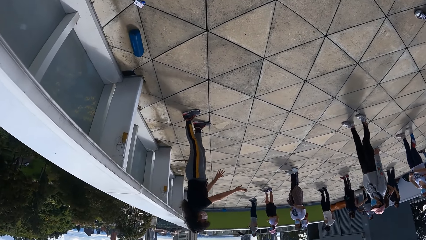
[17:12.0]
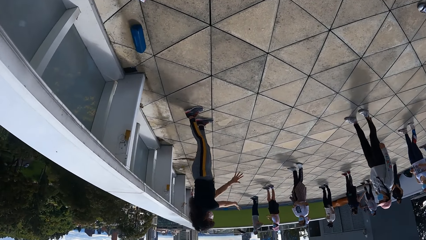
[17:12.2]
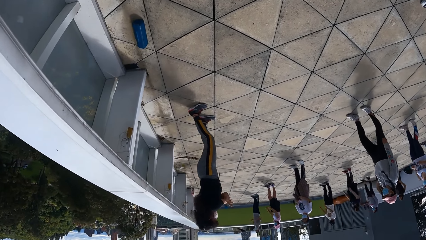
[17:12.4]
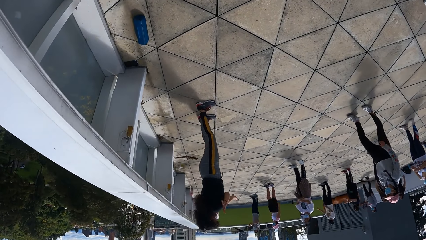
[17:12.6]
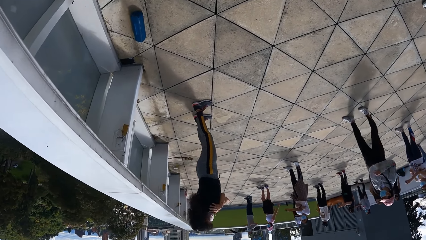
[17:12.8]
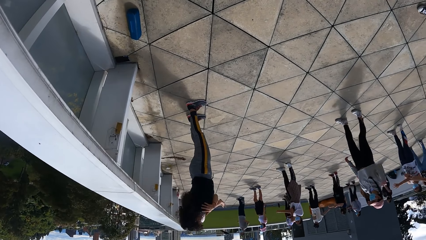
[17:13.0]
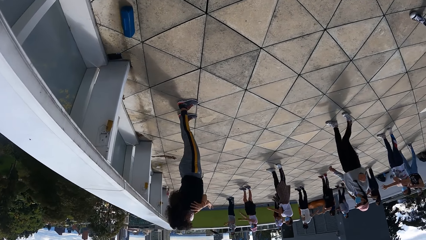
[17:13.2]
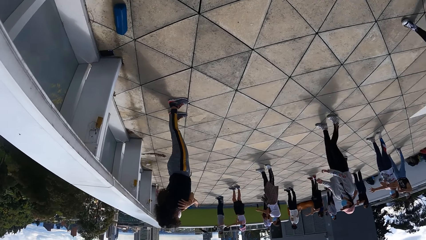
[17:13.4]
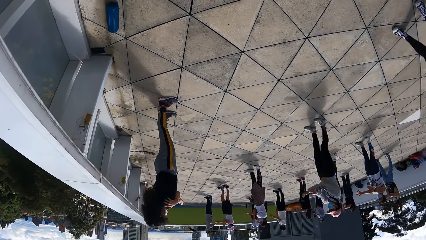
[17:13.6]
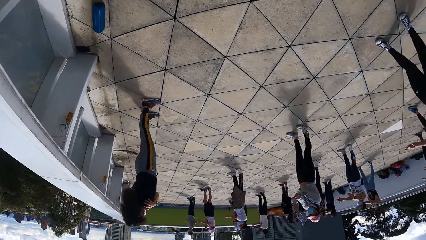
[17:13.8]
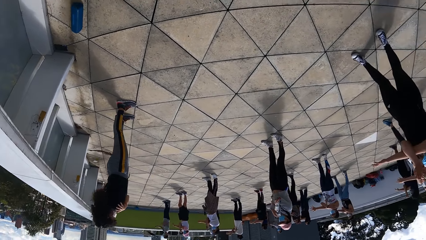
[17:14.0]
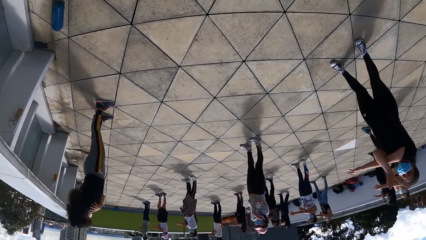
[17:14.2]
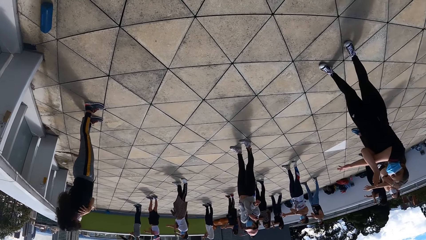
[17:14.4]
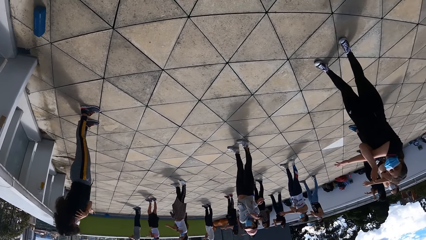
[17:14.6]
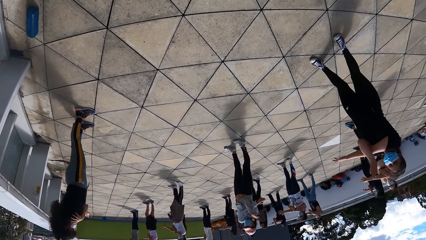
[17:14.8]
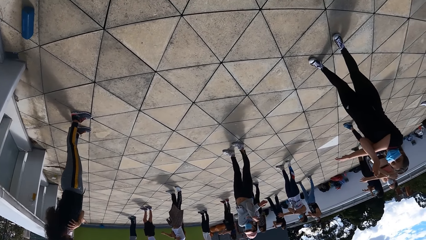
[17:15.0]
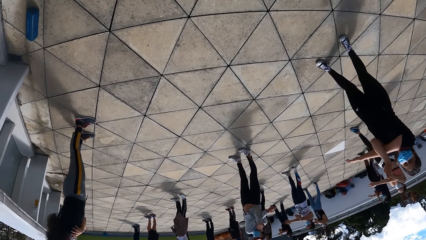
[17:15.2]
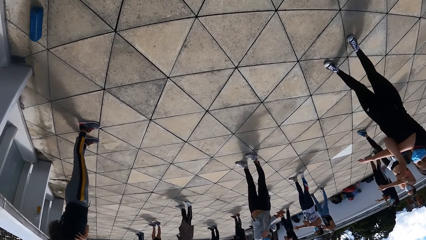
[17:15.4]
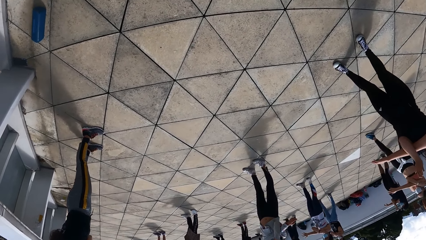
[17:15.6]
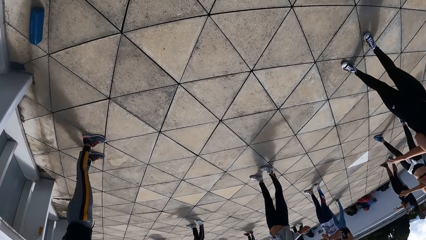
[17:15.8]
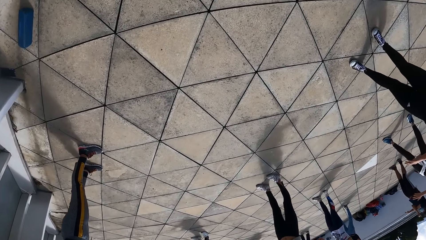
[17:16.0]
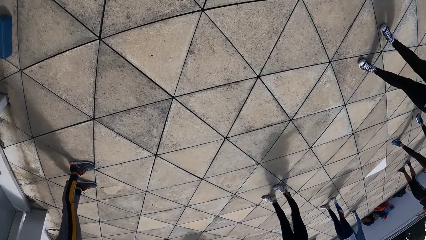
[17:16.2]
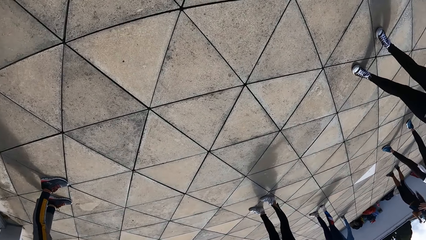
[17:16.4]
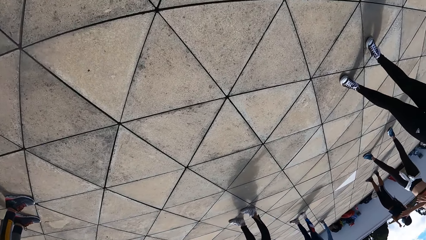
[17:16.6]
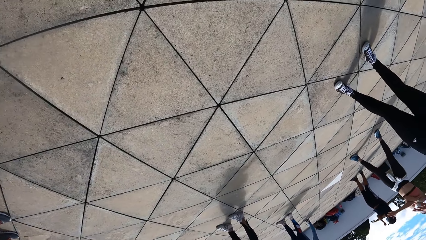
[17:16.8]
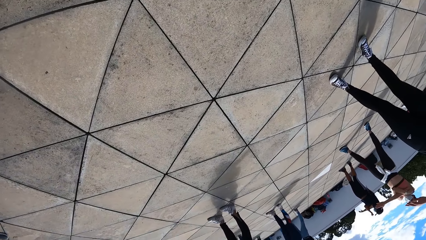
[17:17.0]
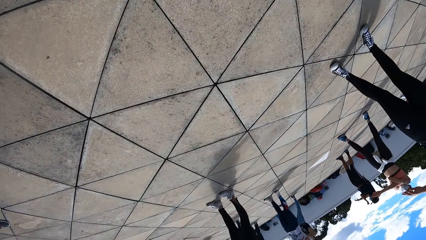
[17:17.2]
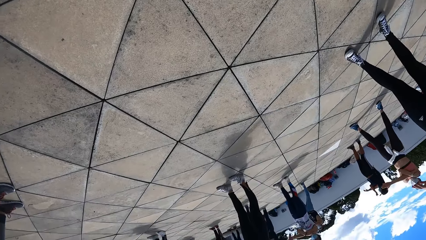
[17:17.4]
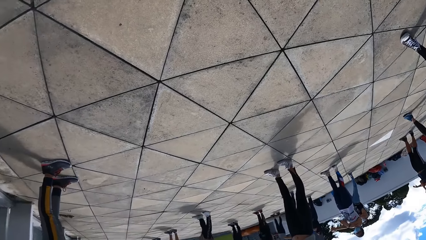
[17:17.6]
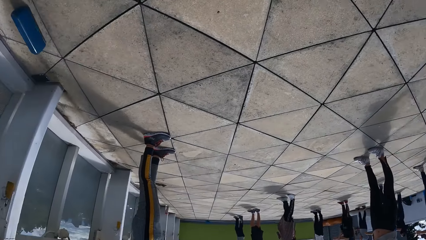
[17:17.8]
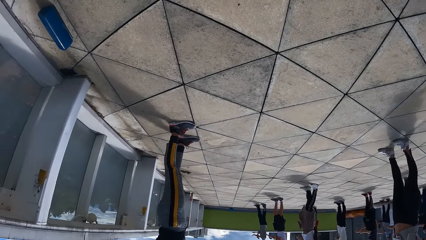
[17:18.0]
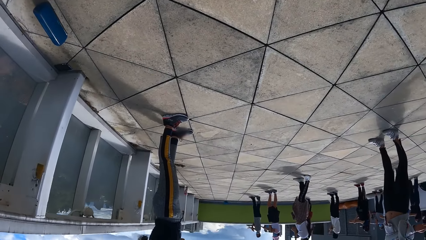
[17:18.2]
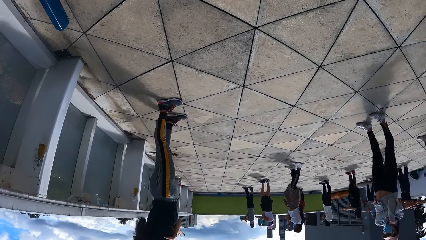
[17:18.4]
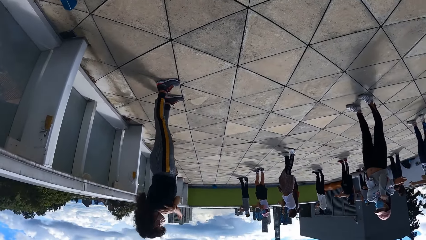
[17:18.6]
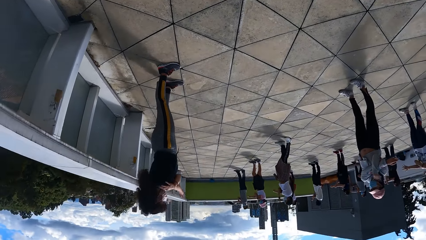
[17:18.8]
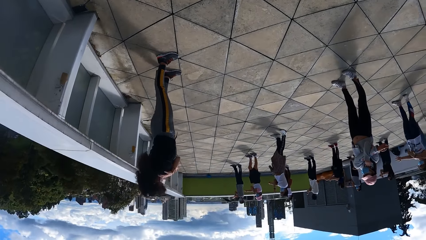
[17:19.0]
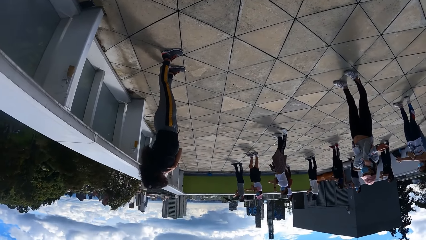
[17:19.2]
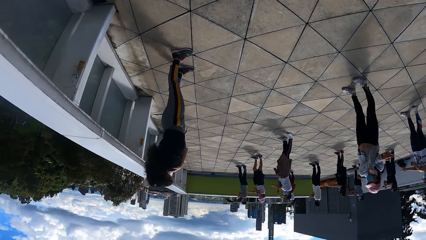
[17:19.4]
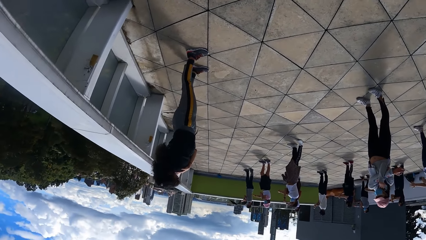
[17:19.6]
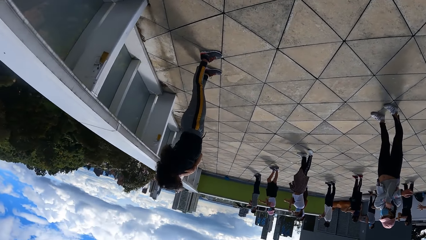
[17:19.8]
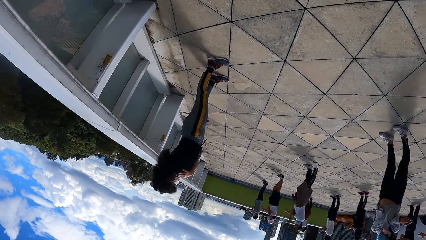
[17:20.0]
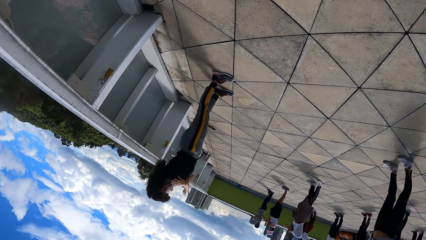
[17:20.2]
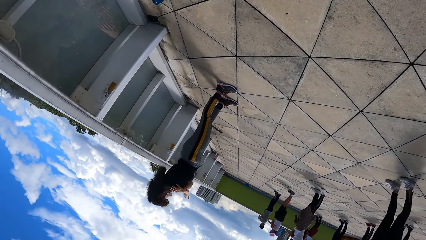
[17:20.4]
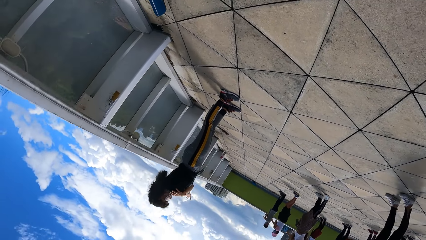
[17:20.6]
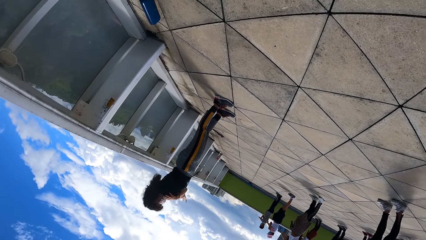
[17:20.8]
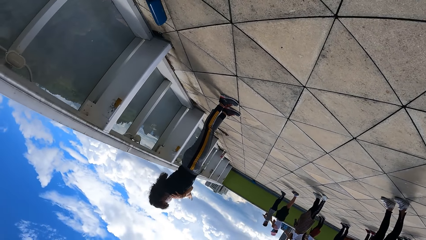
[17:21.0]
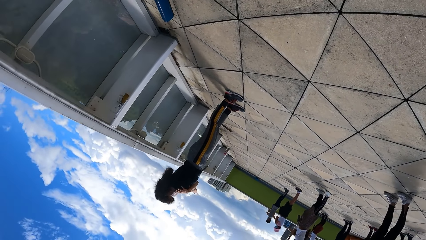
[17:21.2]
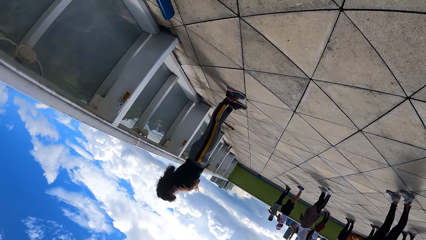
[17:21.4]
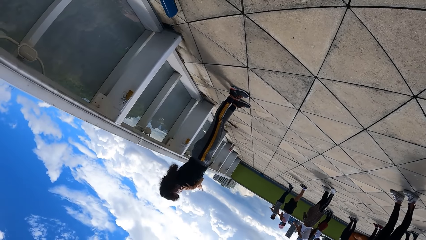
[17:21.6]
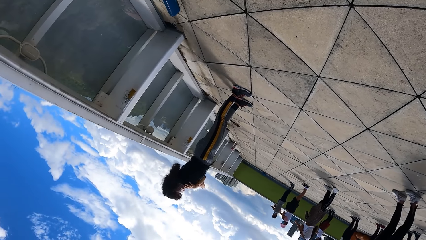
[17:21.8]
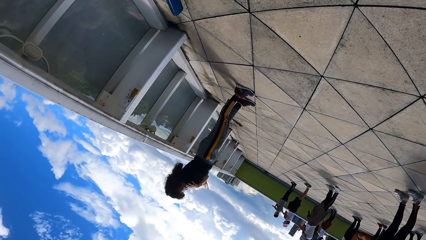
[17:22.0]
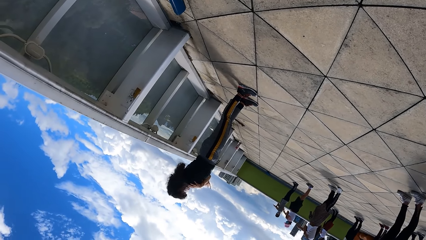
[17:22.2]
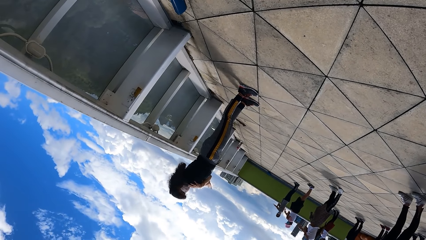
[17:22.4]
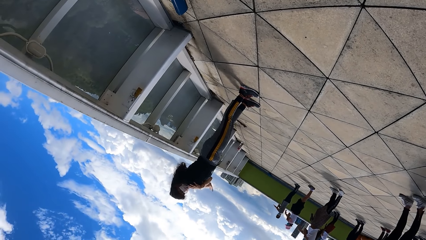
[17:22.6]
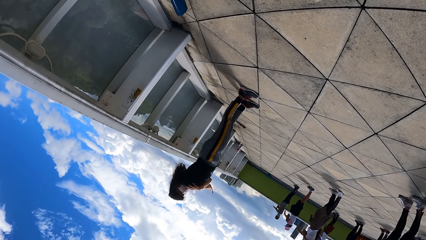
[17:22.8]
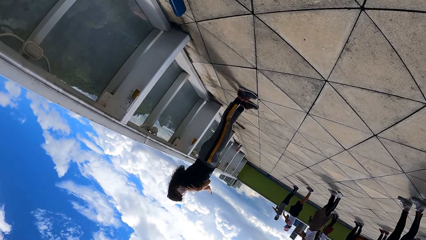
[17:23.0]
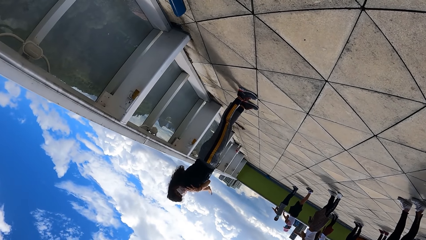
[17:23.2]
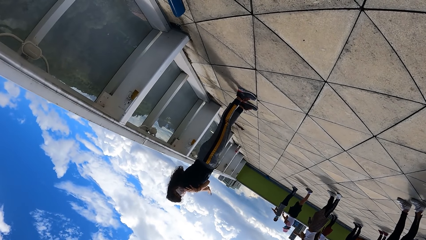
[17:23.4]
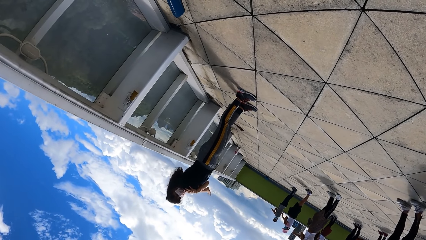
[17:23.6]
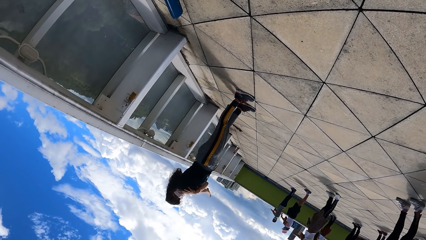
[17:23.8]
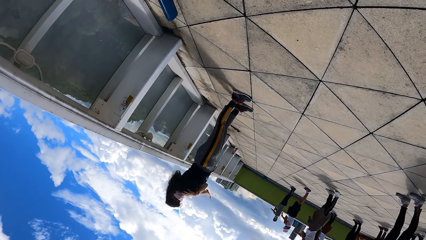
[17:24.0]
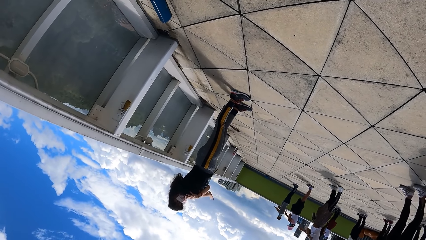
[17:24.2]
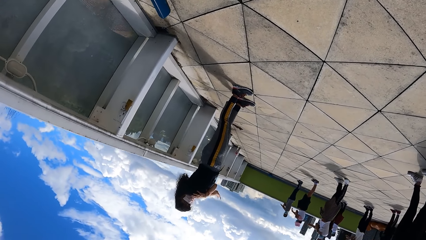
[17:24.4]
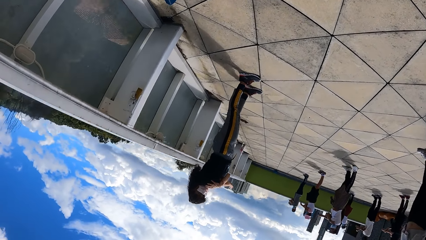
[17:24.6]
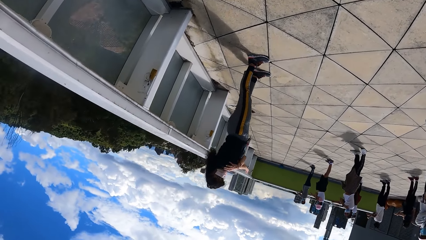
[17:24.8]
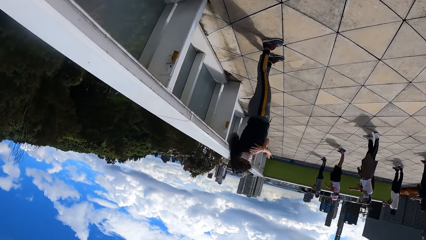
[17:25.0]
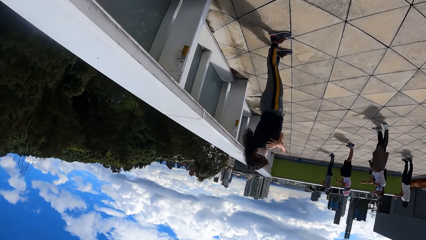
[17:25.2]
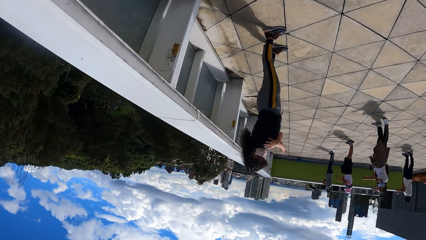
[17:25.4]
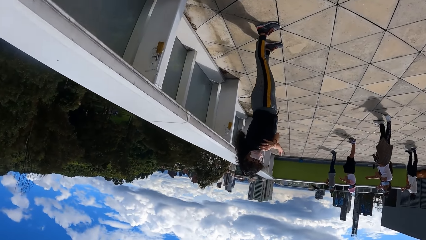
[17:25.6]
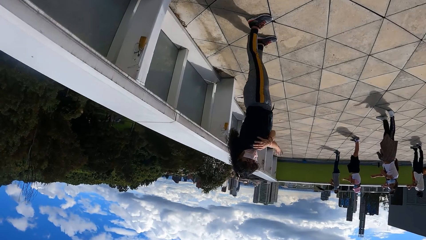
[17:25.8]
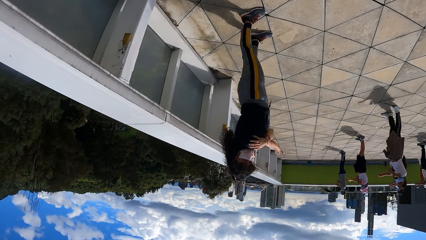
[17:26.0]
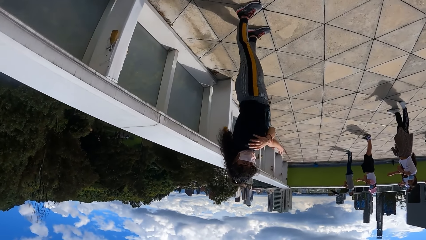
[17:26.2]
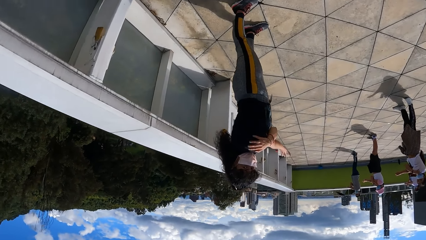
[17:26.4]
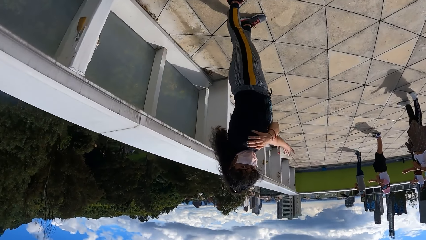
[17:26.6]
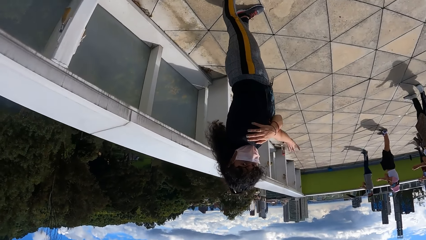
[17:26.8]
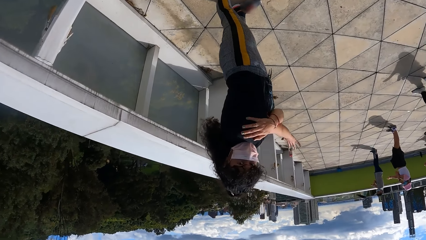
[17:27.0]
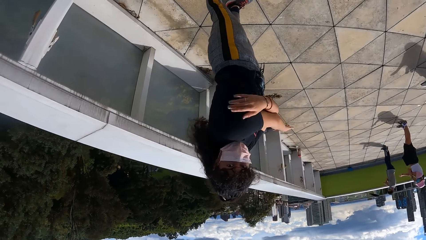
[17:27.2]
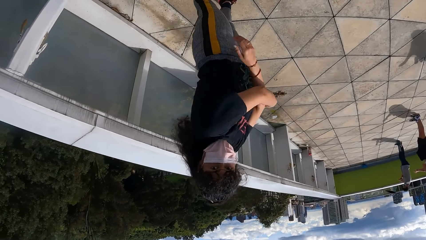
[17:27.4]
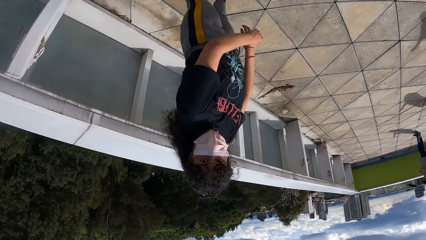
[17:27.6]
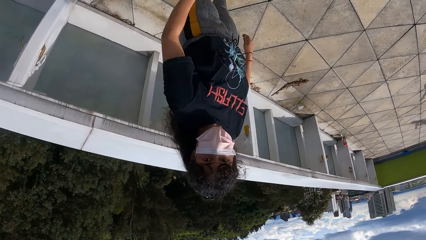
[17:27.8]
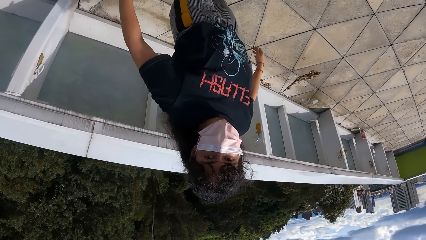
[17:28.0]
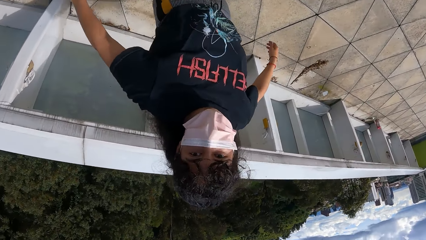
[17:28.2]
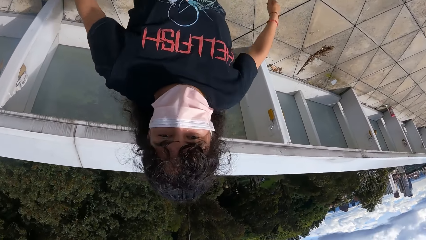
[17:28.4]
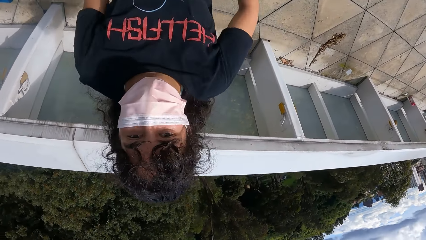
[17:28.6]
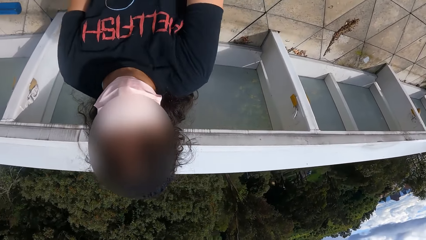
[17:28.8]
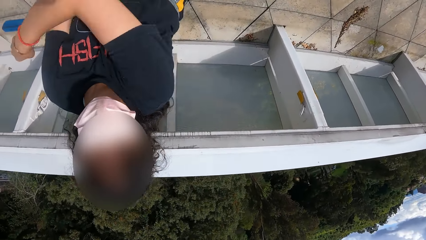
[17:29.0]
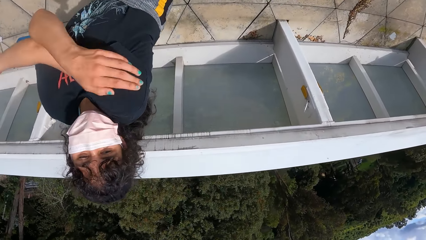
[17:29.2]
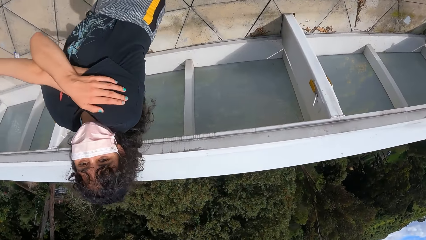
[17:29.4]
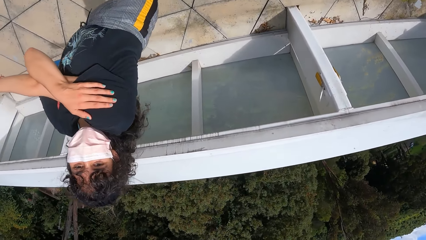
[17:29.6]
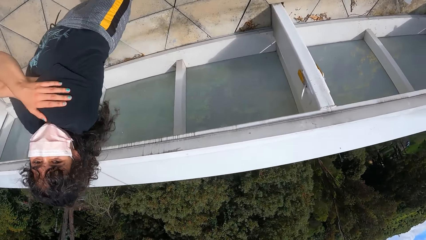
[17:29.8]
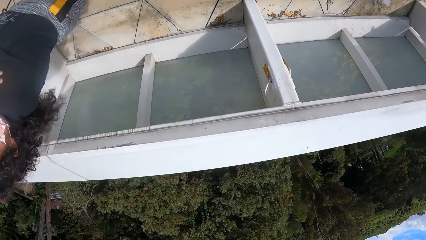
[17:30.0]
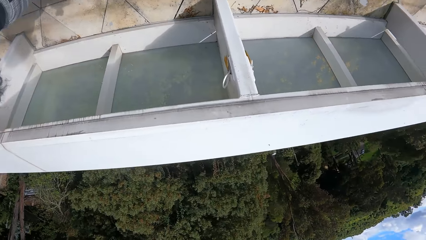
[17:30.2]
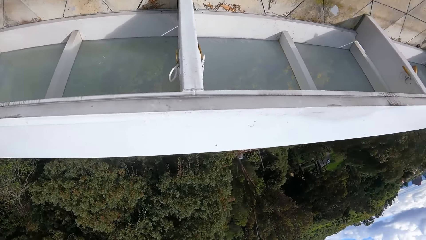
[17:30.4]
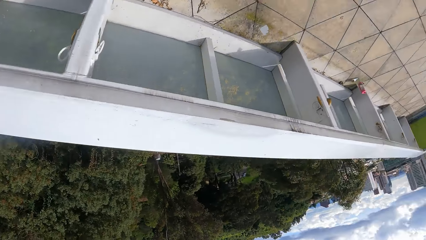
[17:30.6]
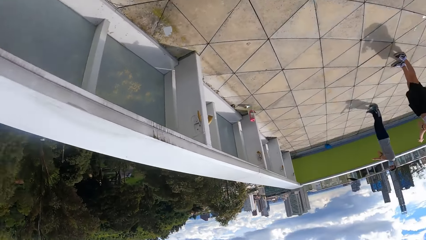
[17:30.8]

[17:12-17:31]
The group of people exercises on the rooftop. The camera wearer walks around the group of people on the rooftop. They converse with the woman.
